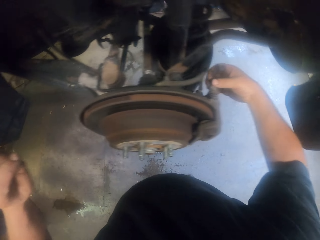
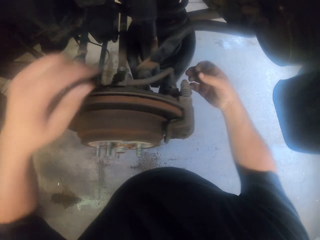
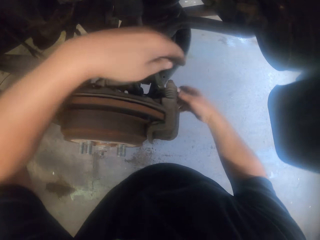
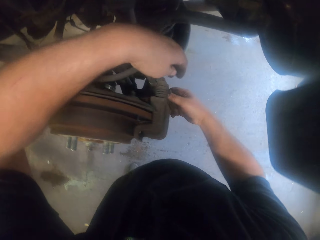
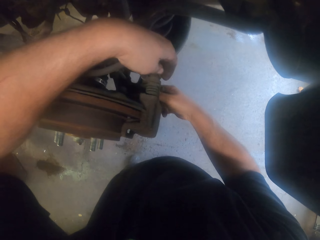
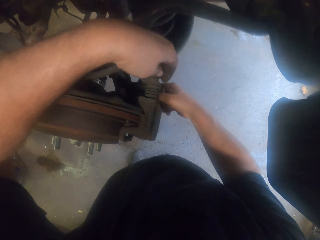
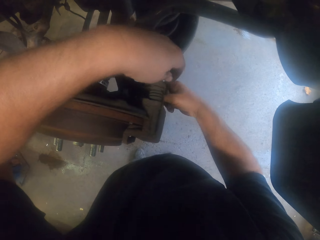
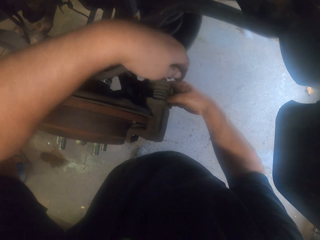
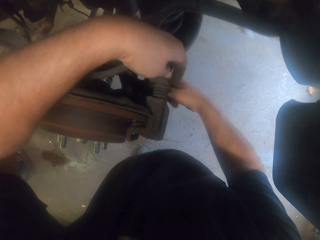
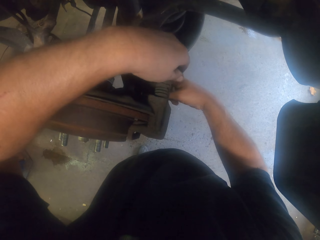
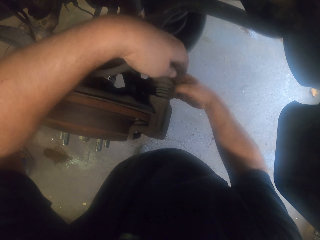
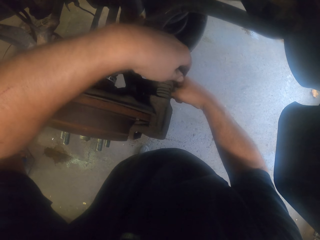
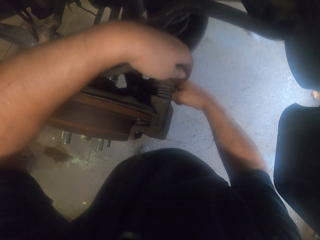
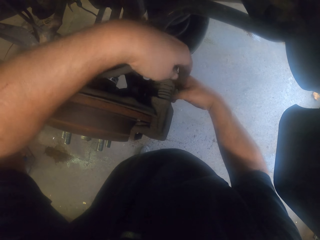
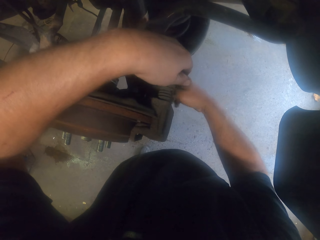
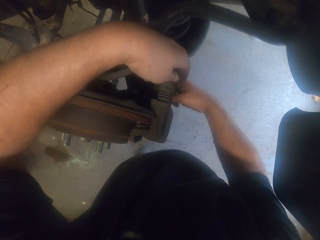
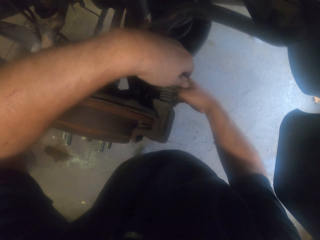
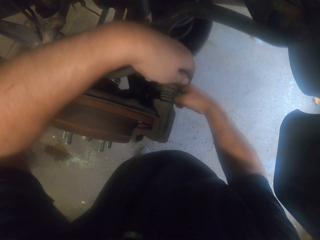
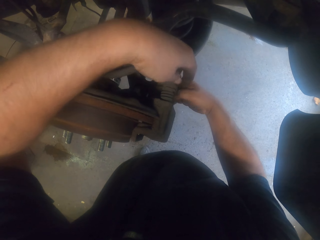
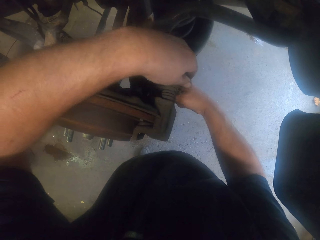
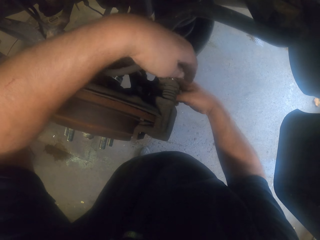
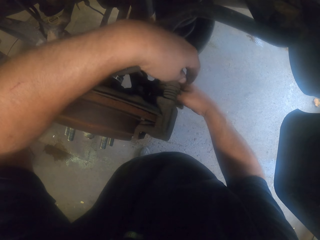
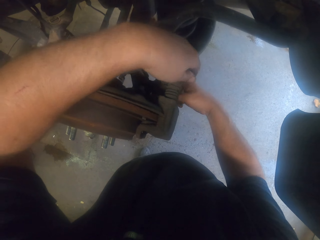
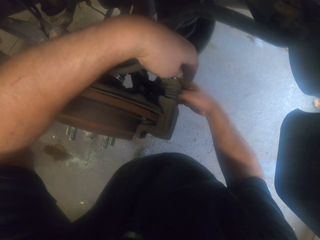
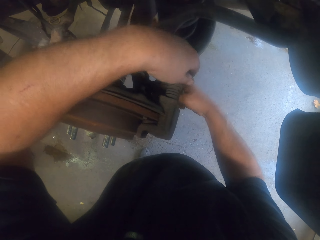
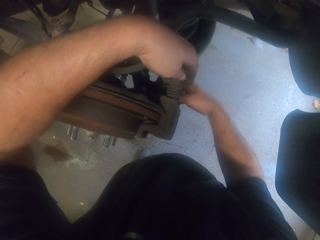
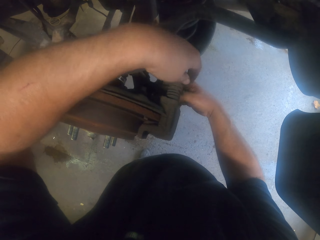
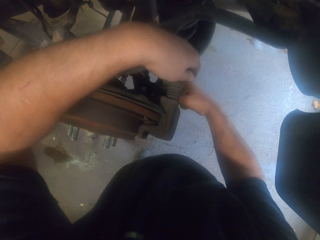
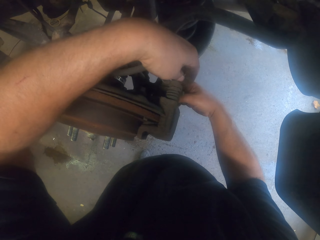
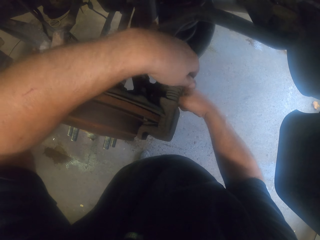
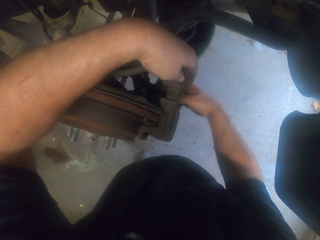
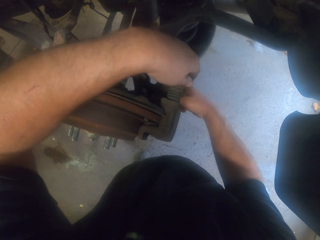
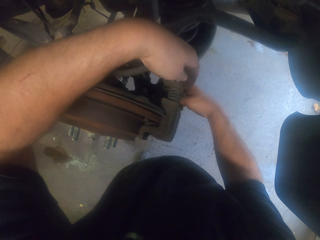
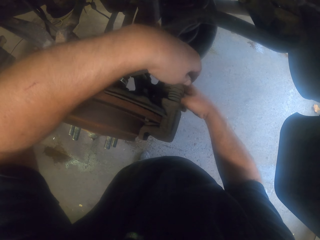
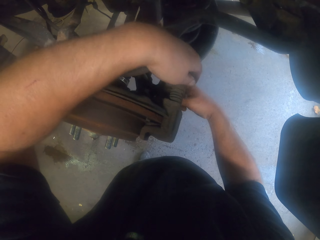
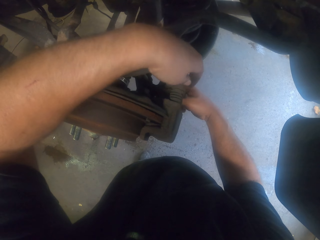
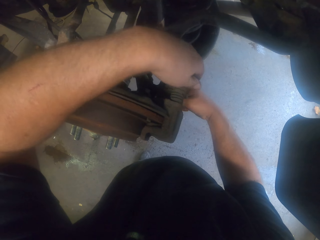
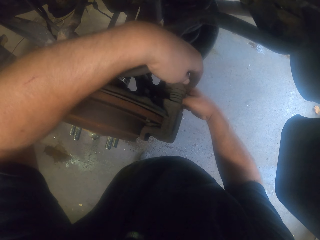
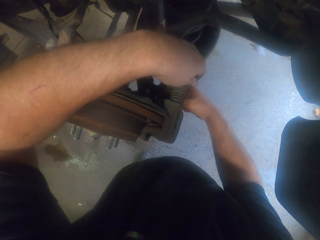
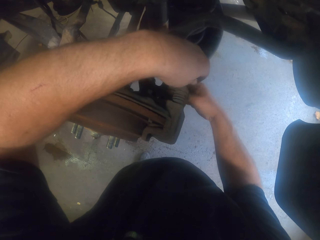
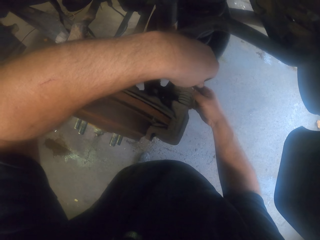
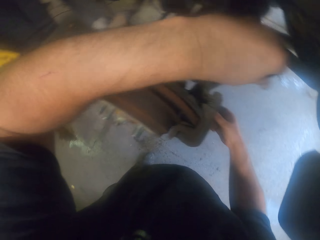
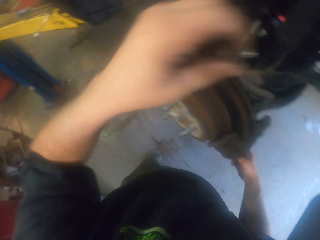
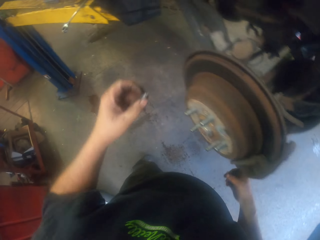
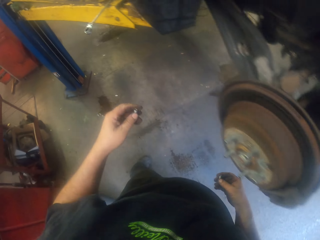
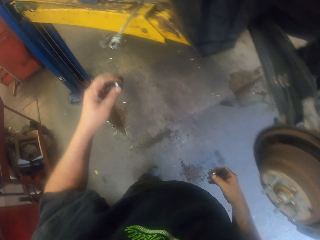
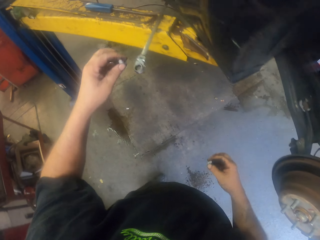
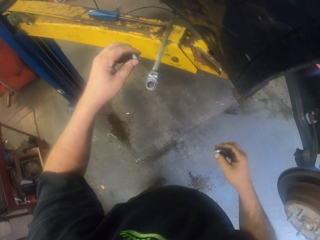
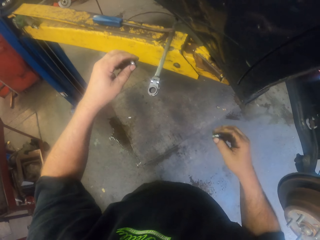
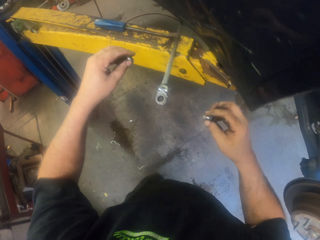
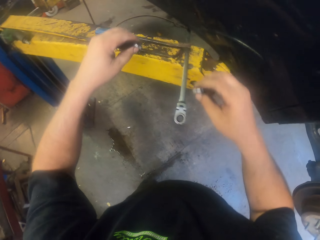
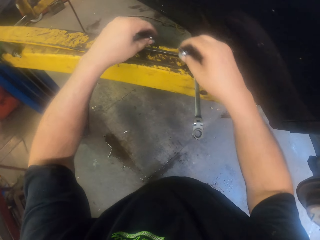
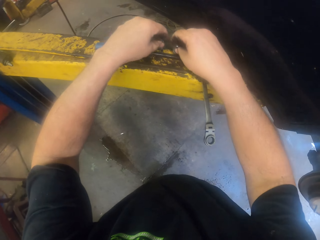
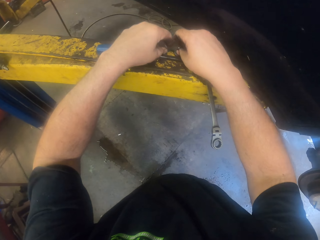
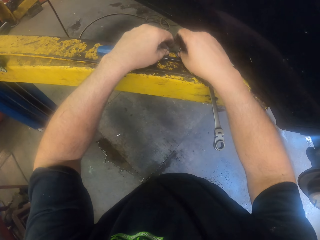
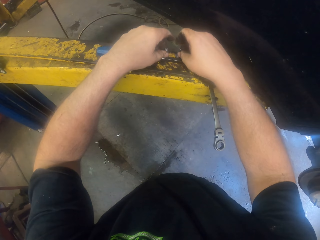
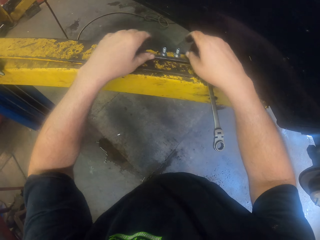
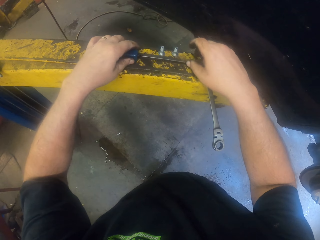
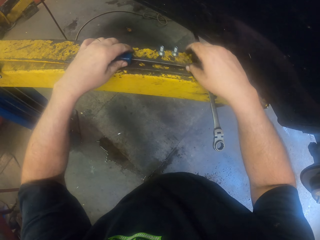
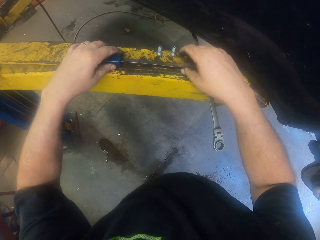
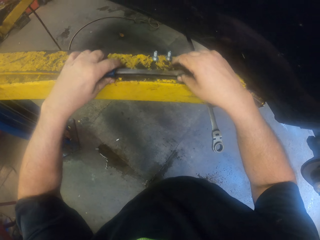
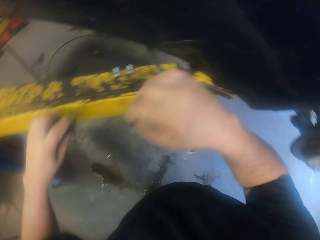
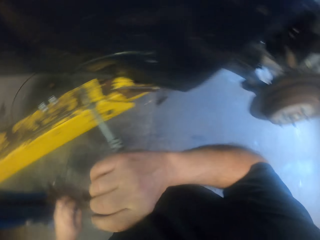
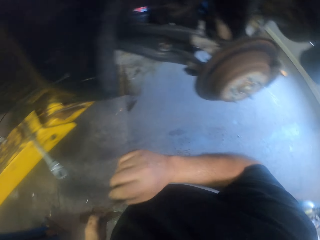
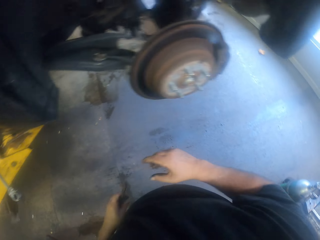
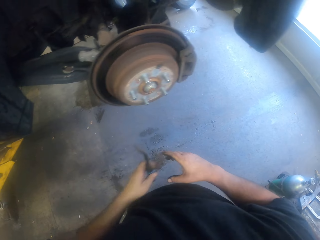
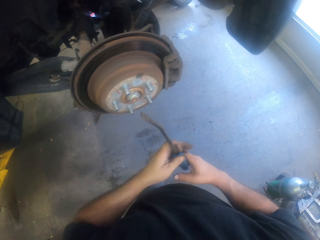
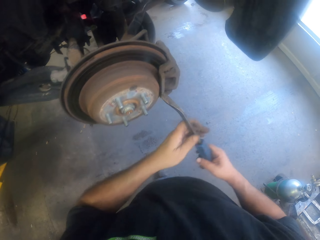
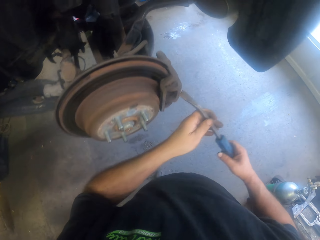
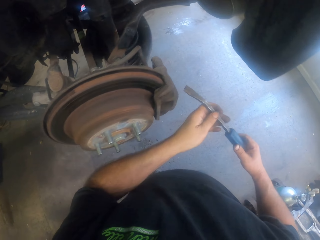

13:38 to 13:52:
The camera wearer removes bolts with hands. They rotate the nuts with a hand. They turn around. They put the screw nuts on the bar. They pick up the pry bar tool.

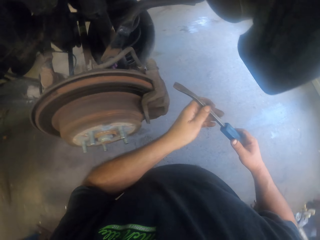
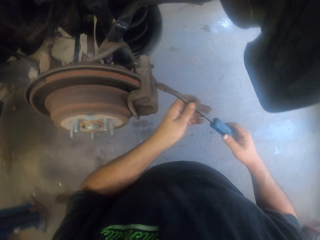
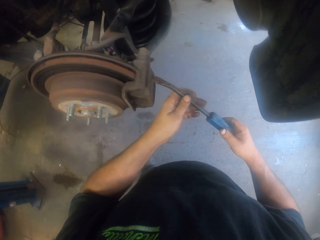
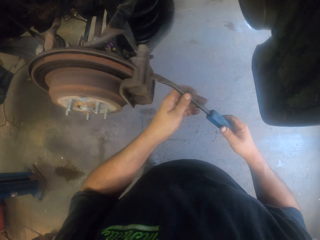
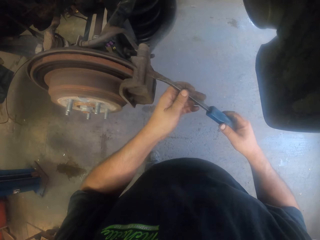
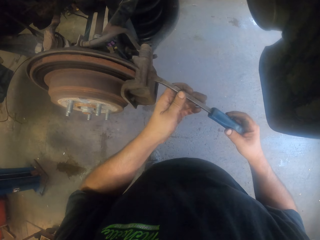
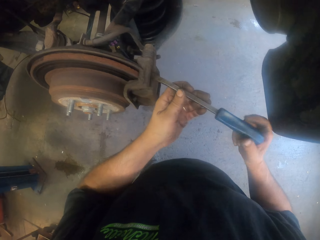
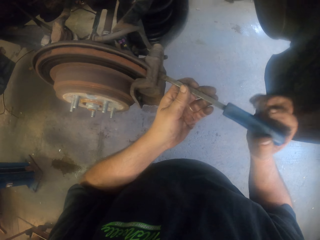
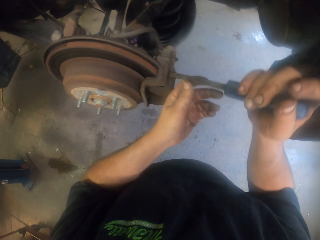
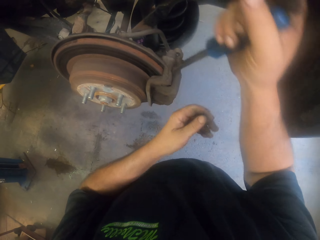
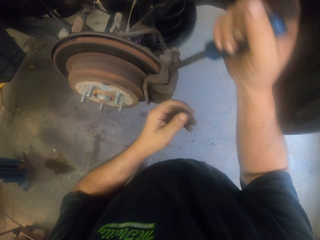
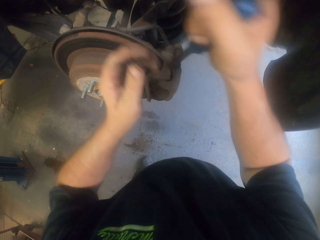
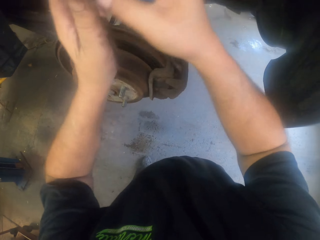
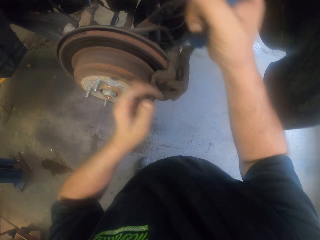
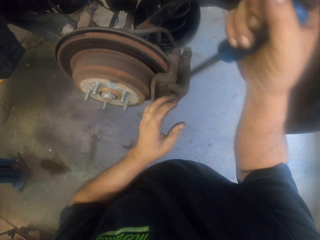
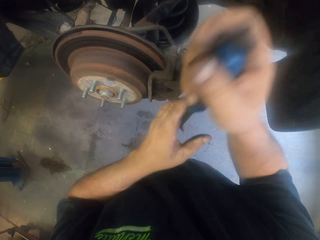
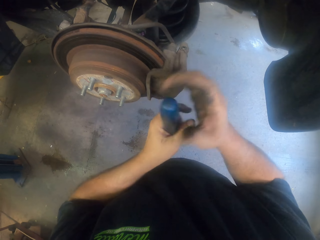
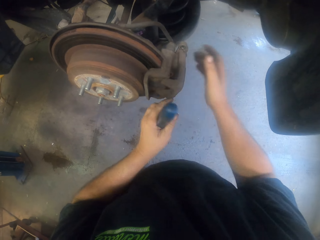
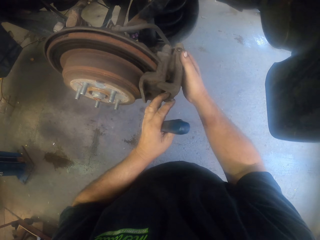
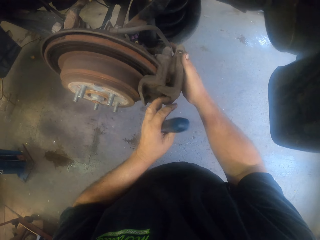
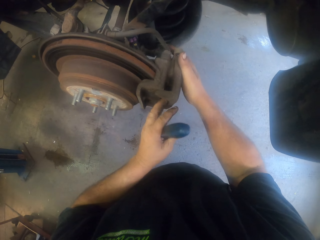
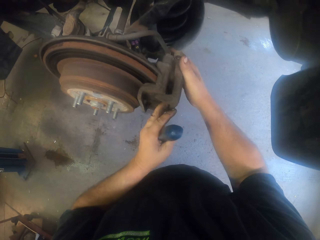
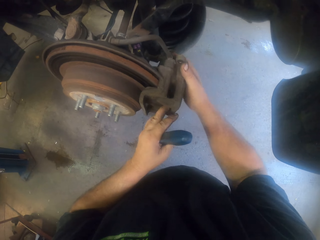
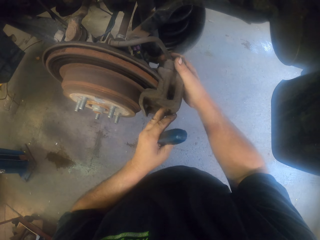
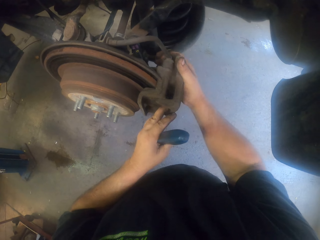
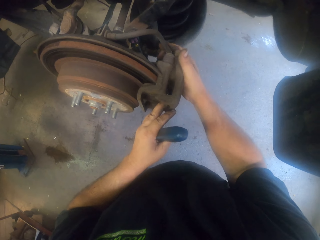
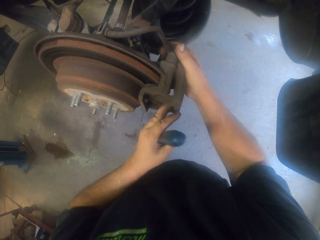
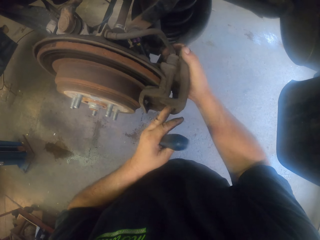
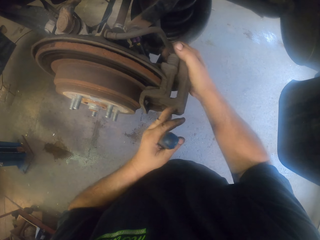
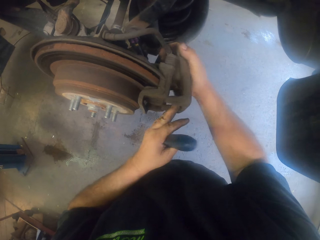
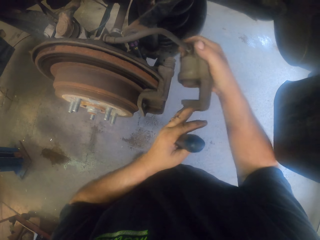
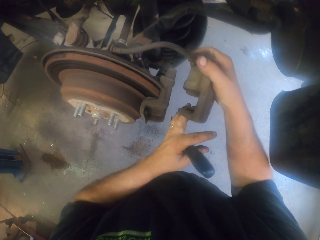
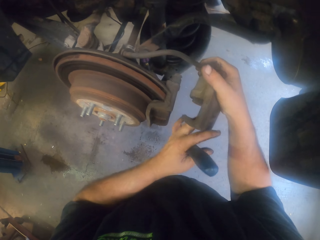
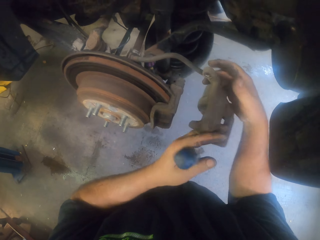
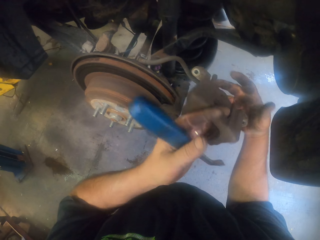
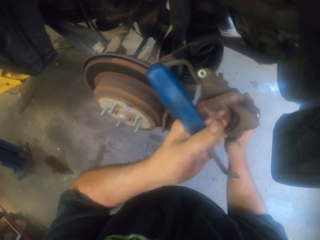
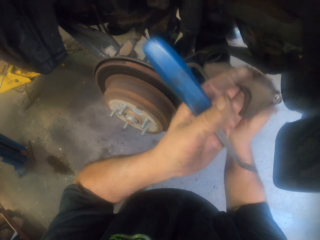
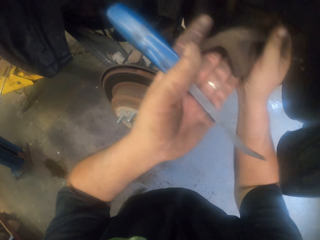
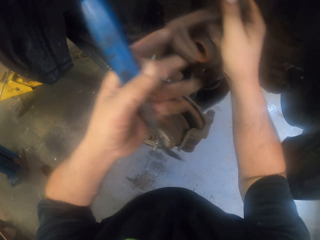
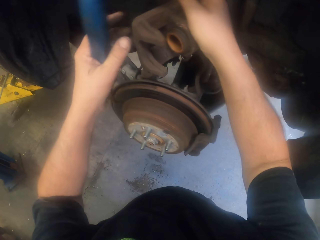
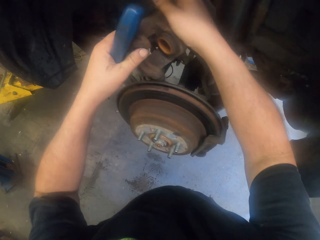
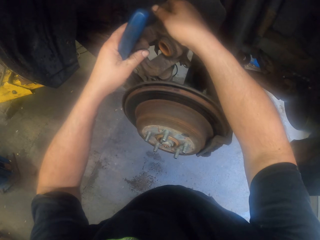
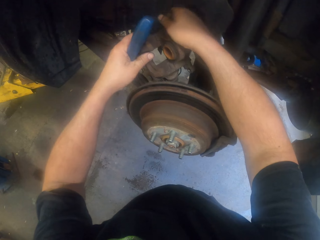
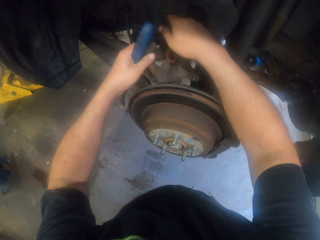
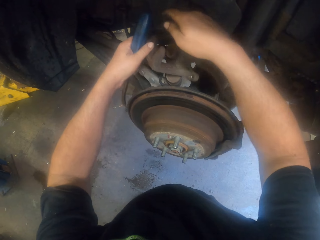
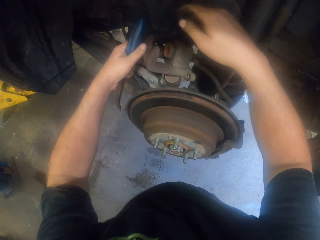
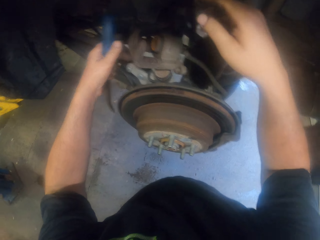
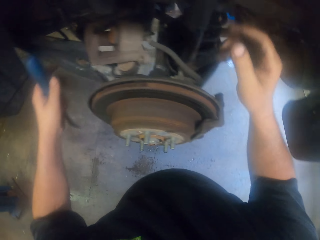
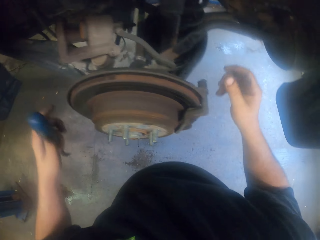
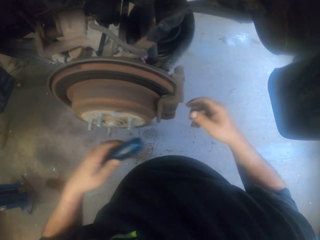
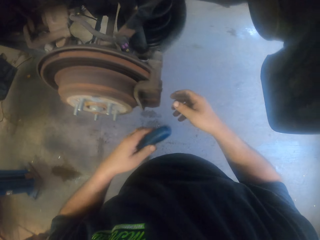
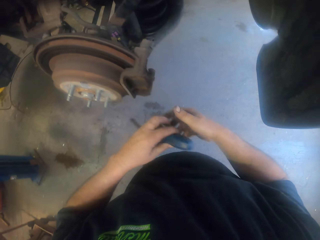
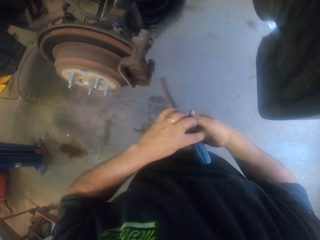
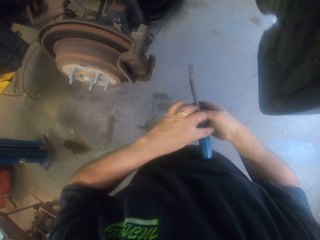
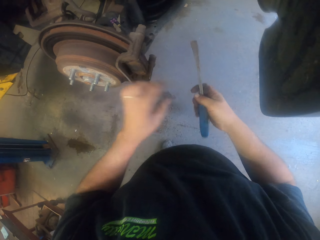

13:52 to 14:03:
The camera wearer holds something. They remove the caliper housing using a pry bar tool. They hold a metal. They pass the pry bar tool to the left hand. They remove the caliper housing with hands. They pick the caliper housing and put the caliper housing on a metal.
